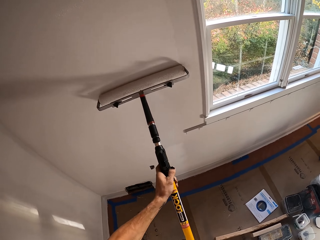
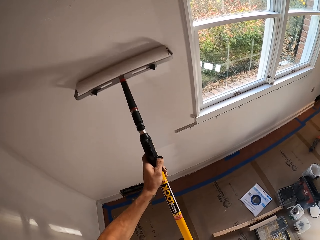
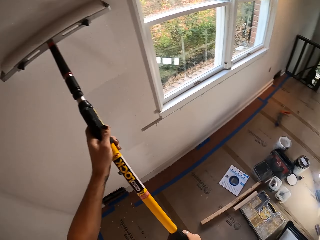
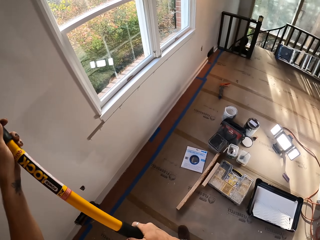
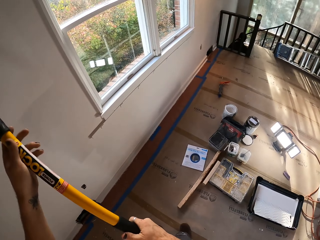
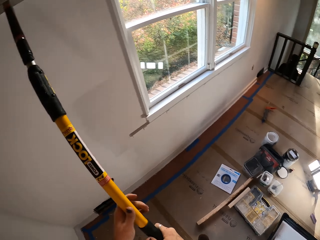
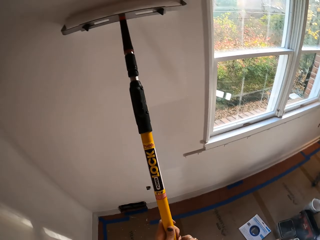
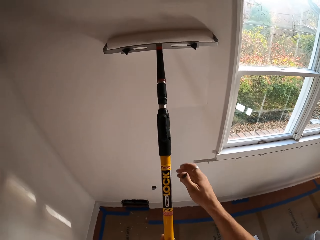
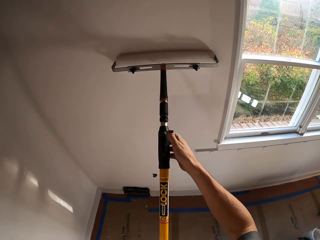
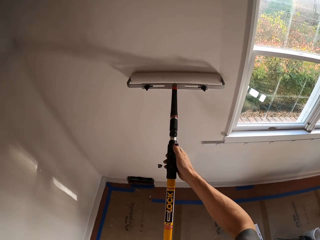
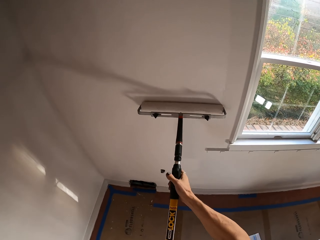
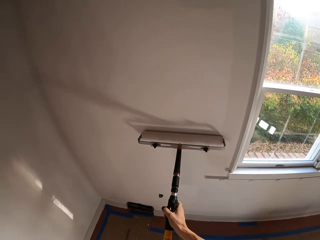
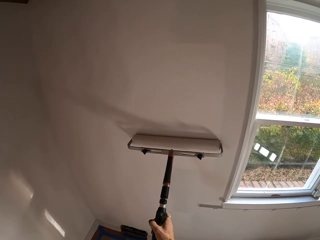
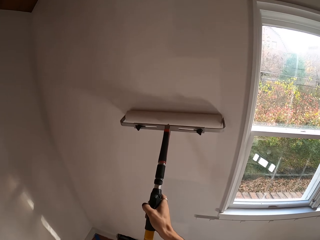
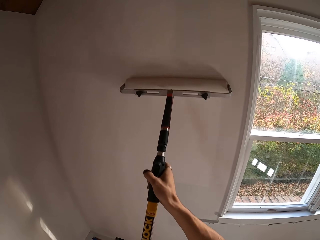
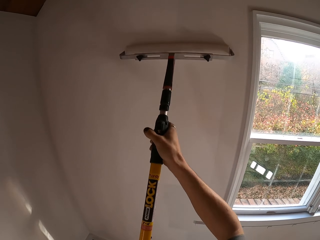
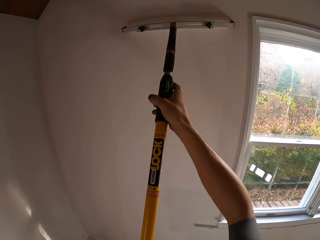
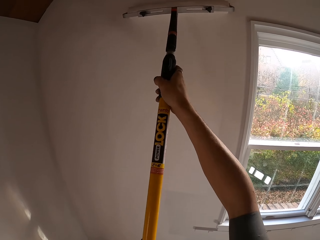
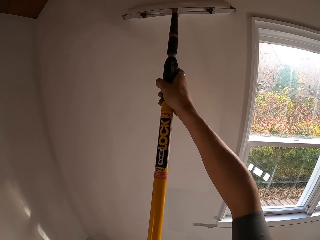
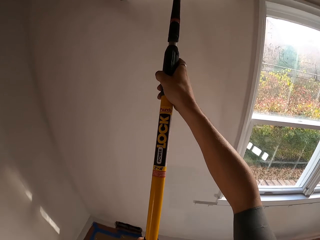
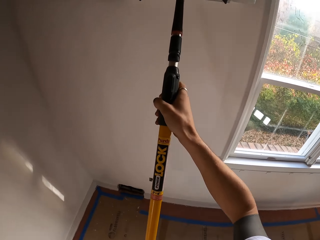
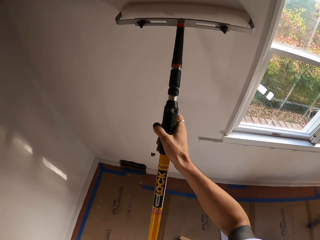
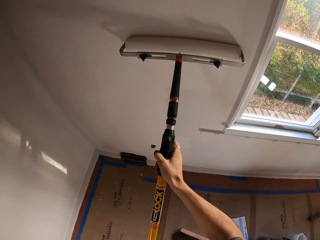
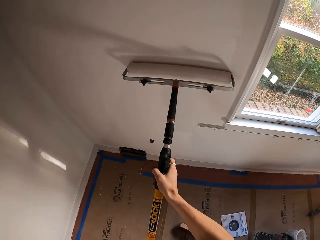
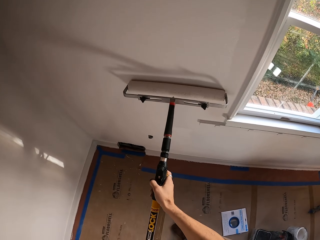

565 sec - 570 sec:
The camera wearer paints the wall using the roller paint brush.

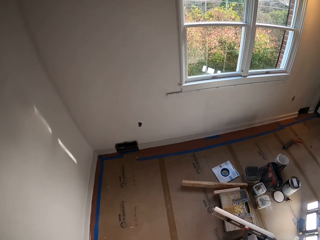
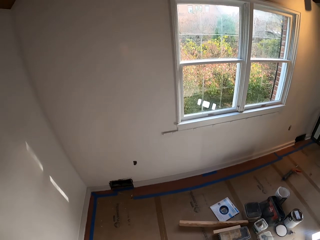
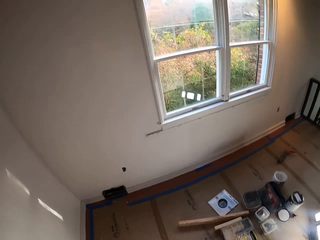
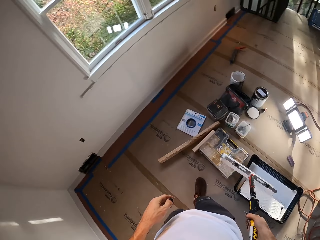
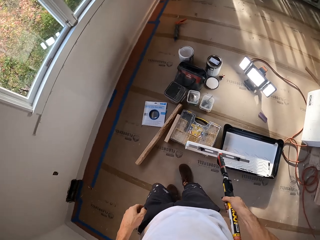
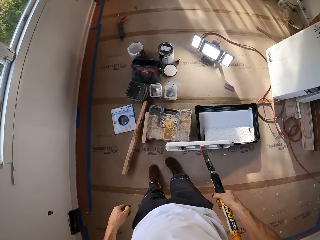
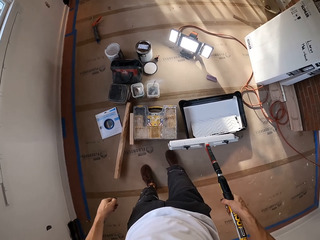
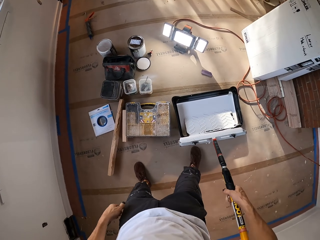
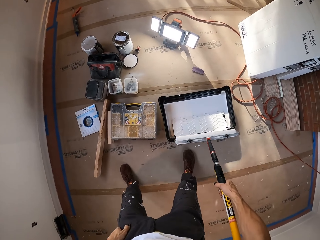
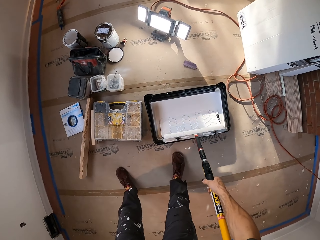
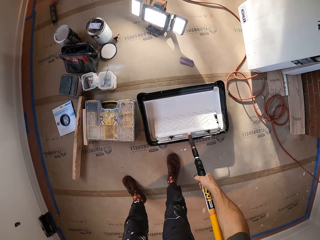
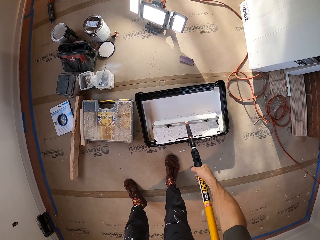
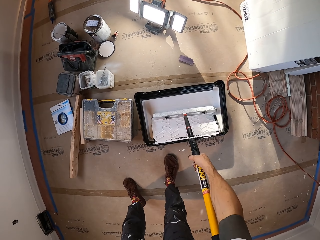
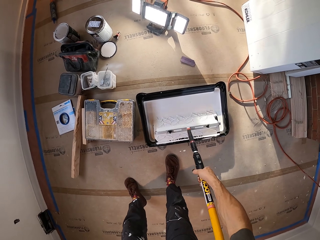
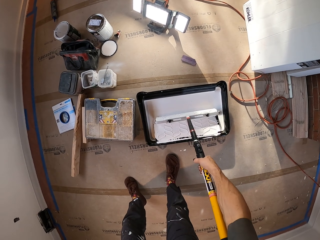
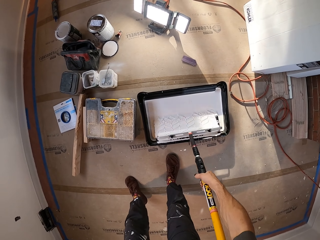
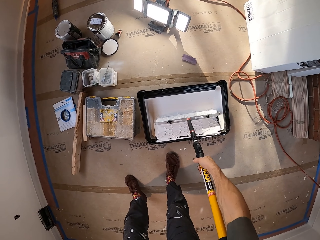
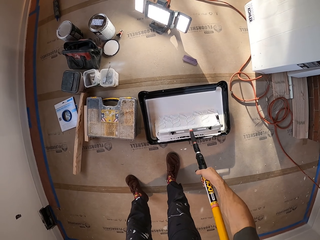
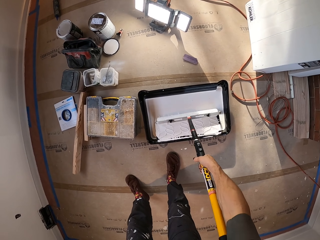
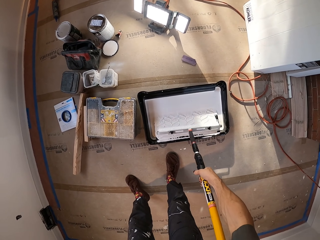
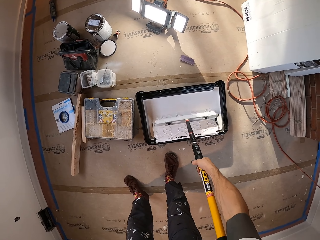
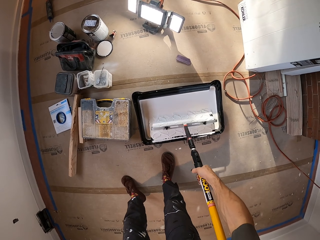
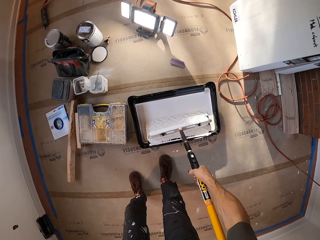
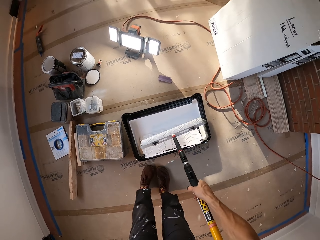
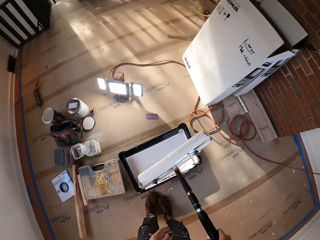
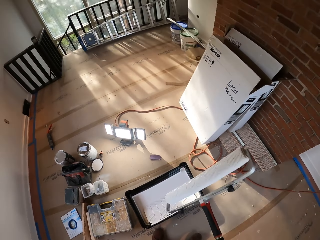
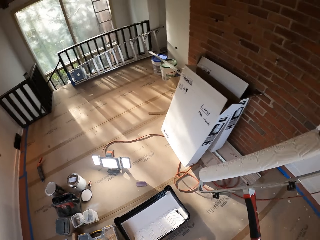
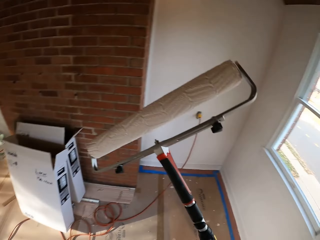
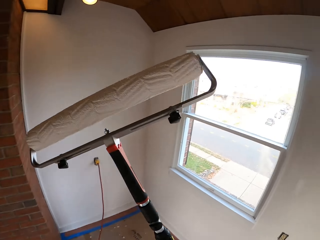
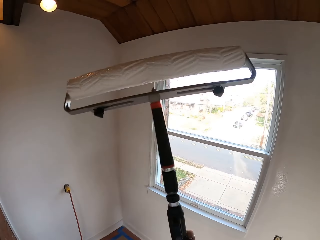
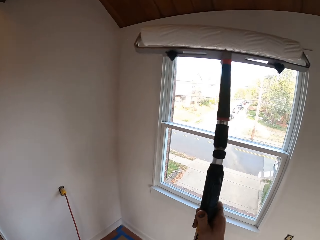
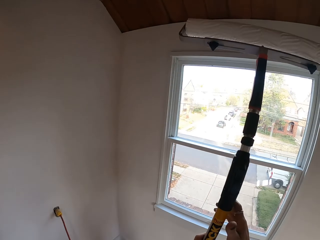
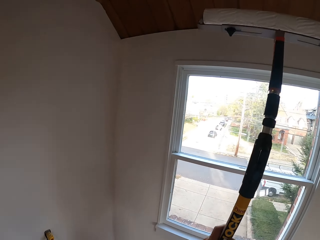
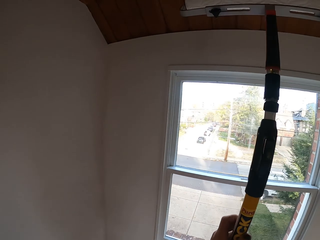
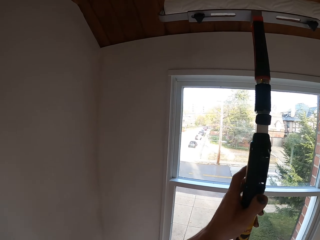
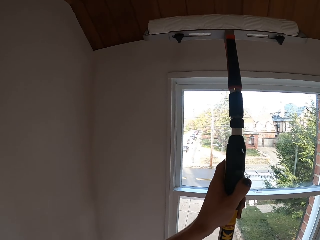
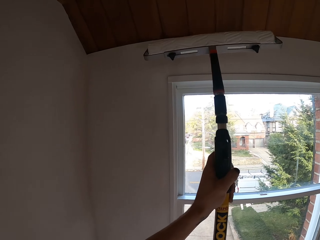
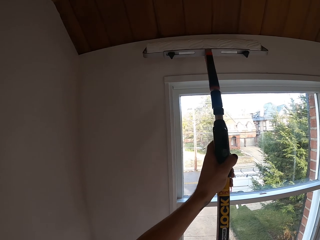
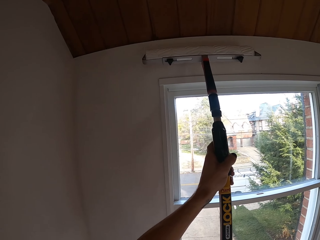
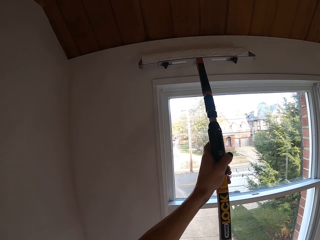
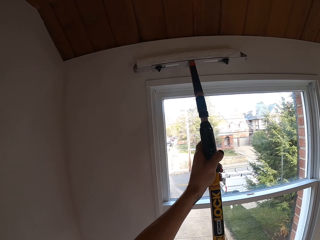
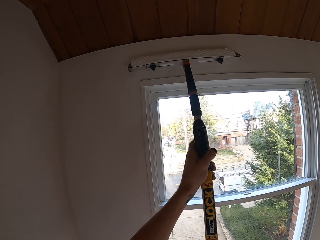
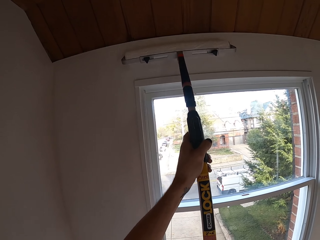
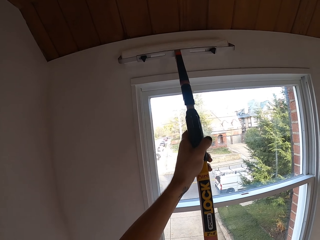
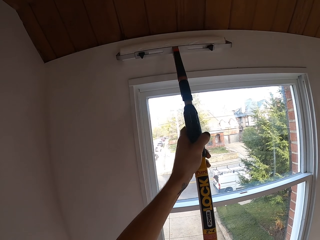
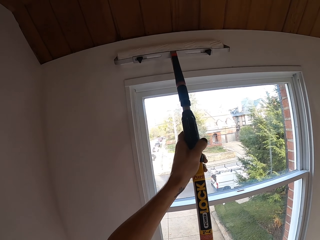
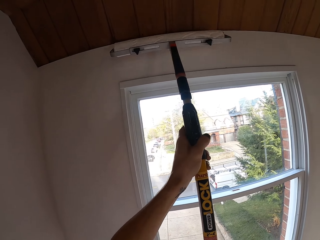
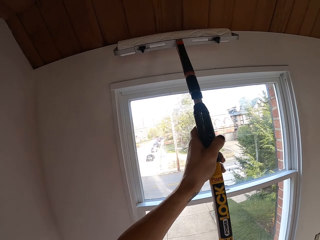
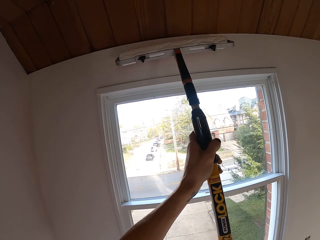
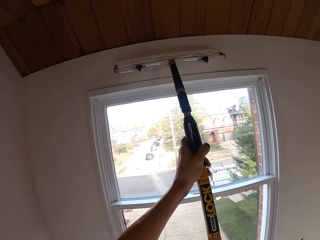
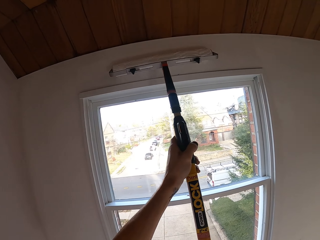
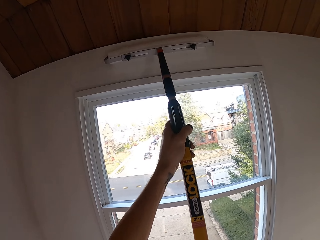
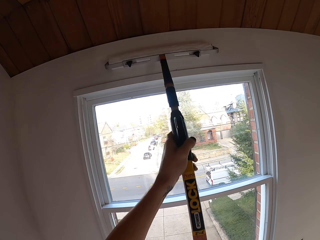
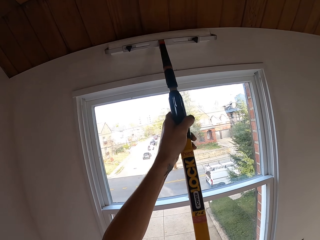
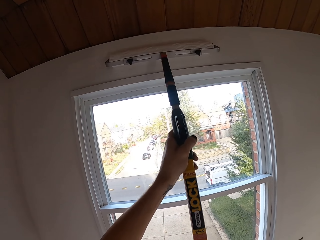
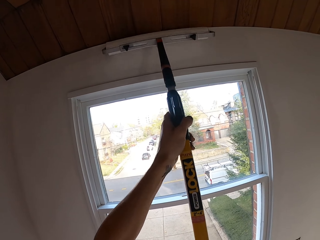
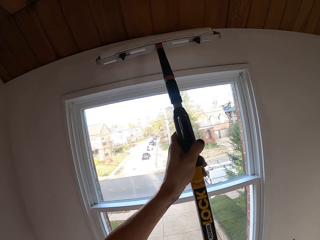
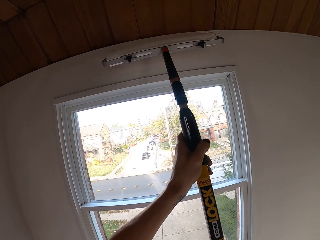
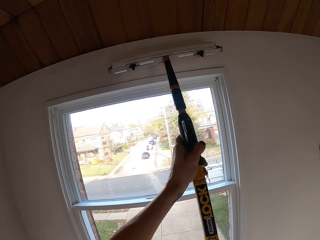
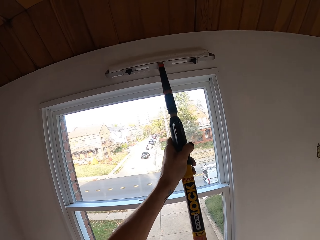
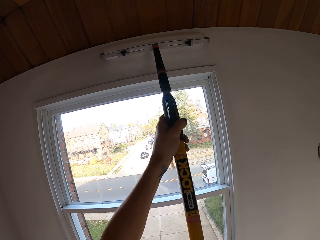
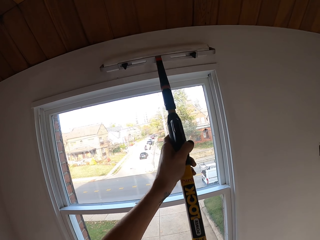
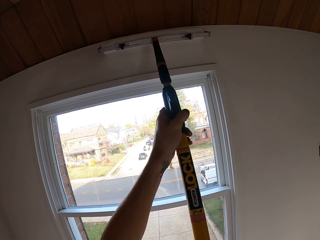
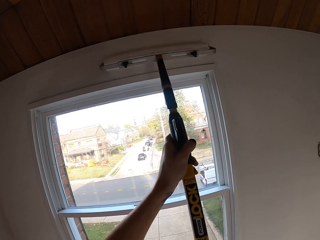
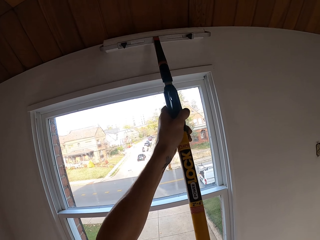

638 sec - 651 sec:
The camera wearer dips the roller paint brush into something. They paint the wall using the roller paint brush.

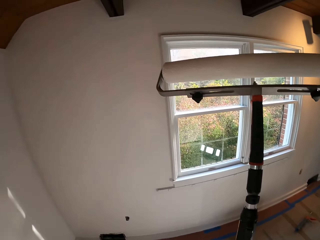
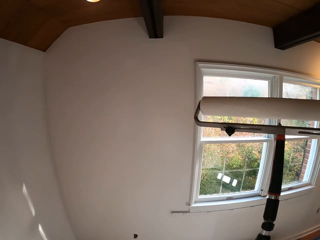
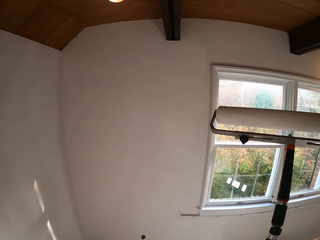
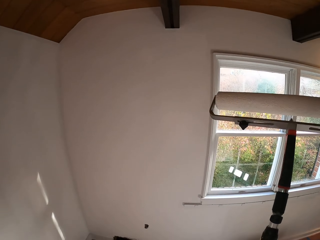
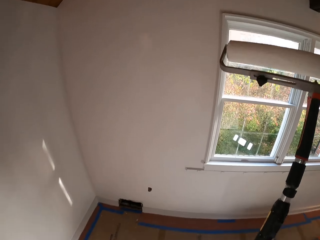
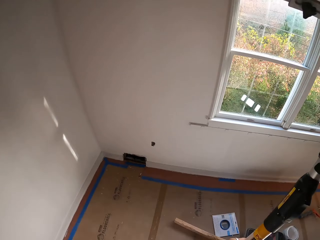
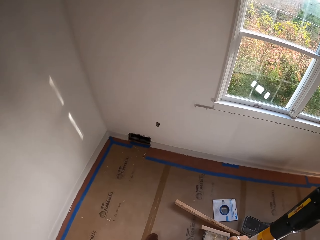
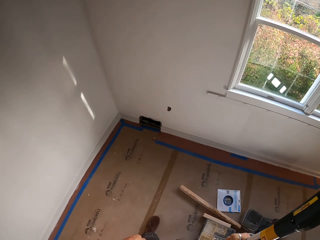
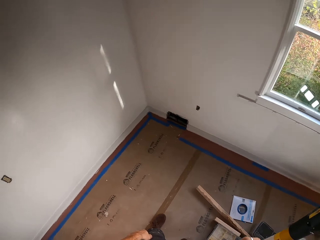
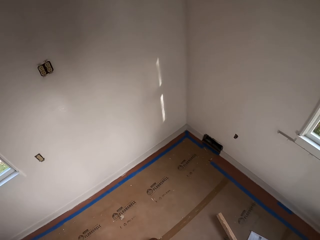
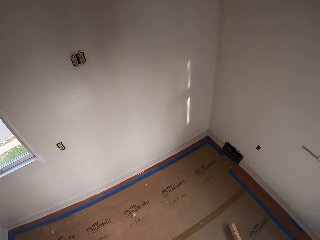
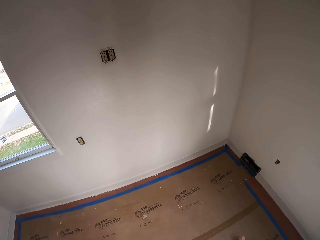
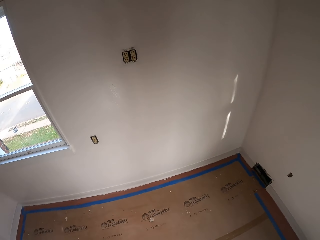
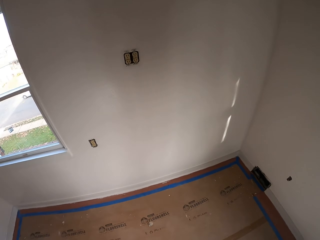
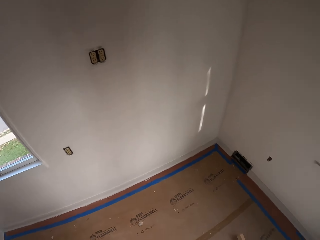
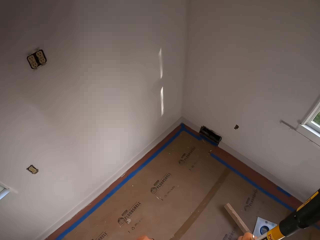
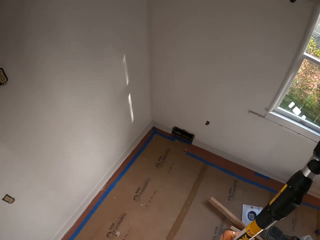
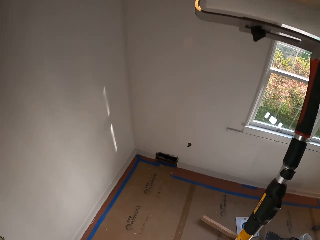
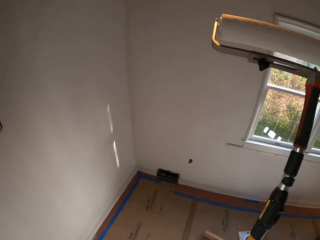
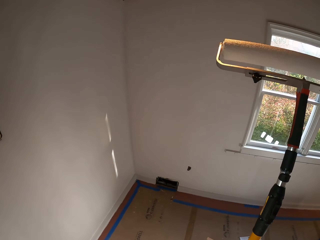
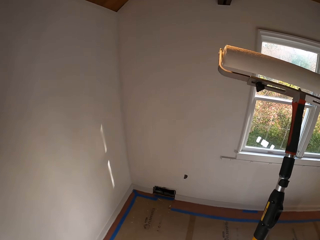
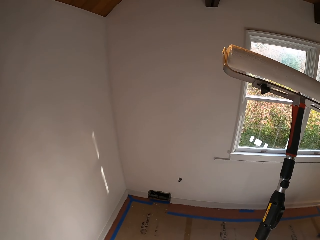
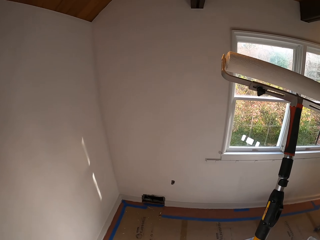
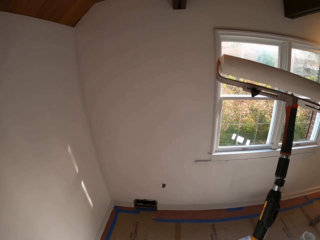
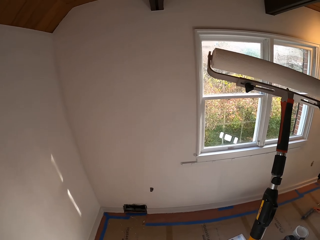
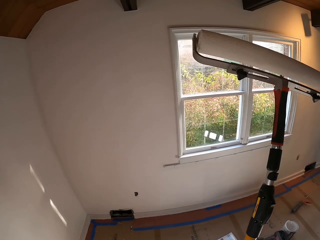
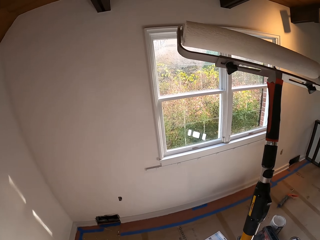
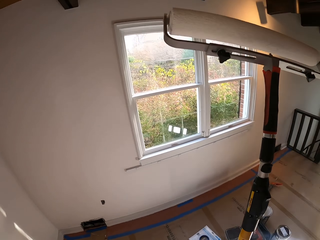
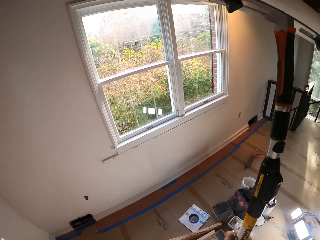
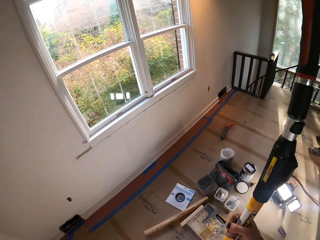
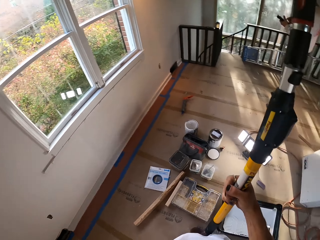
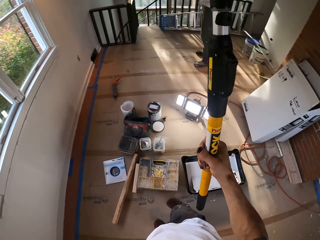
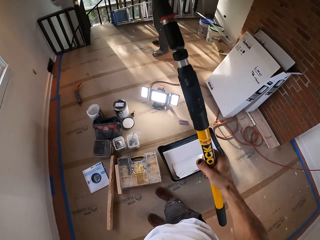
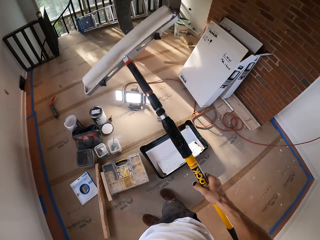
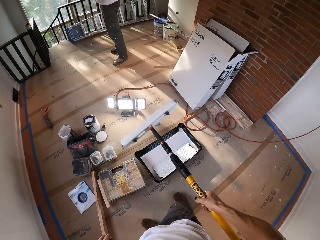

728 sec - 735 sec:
The camera wearer holds the roller paint brush. They hold the brush up.
